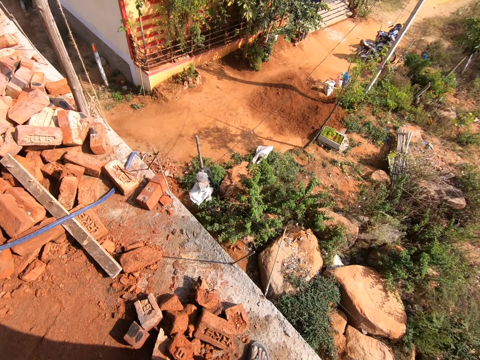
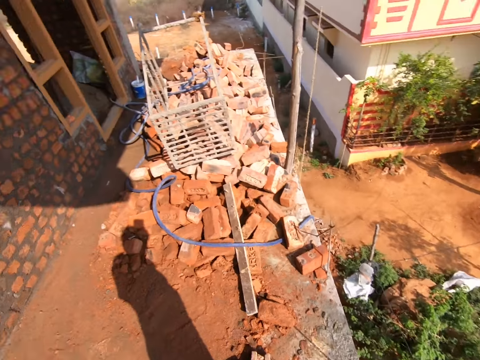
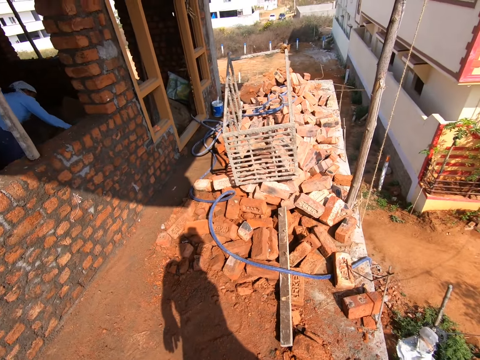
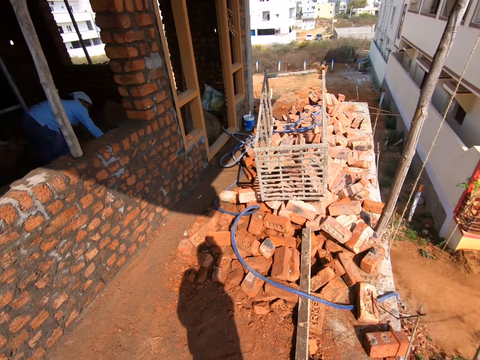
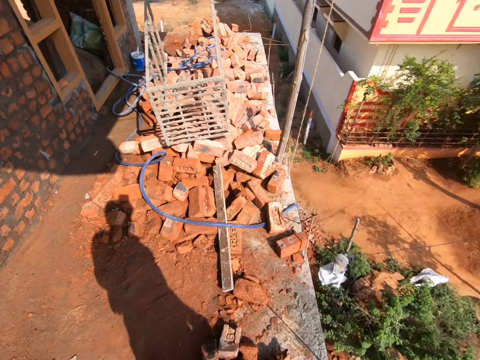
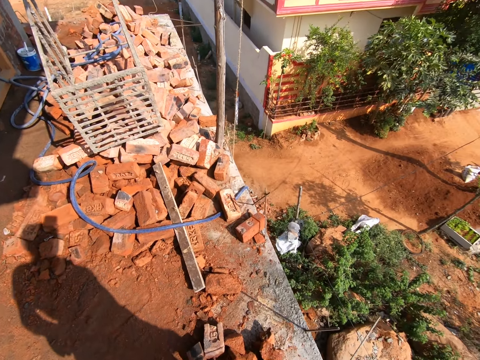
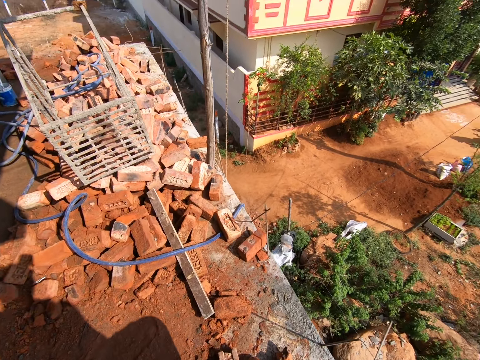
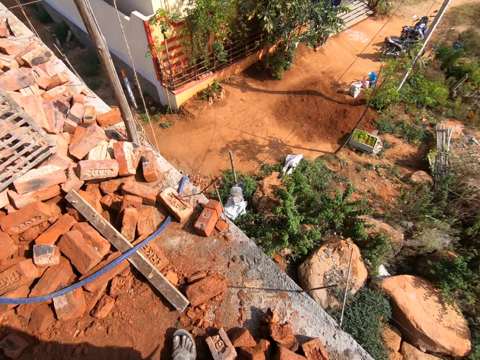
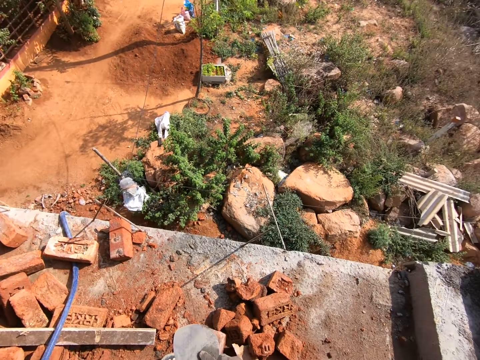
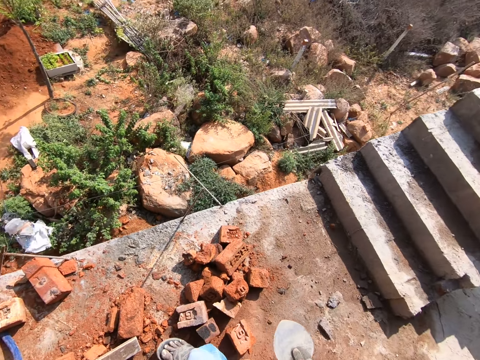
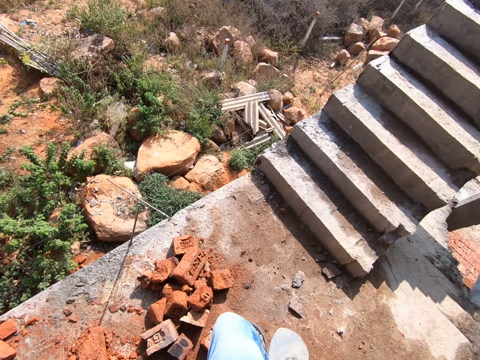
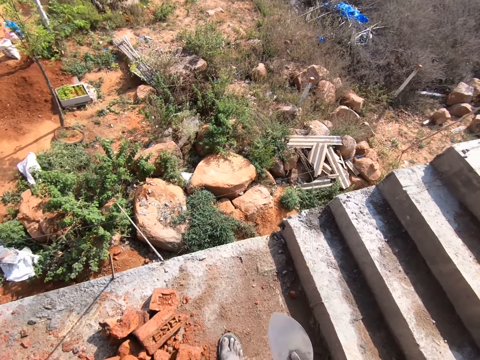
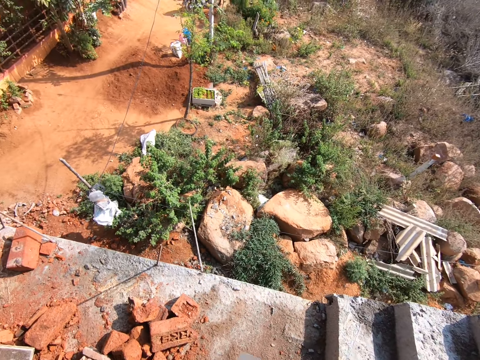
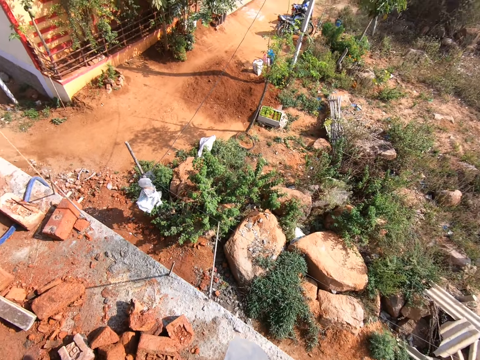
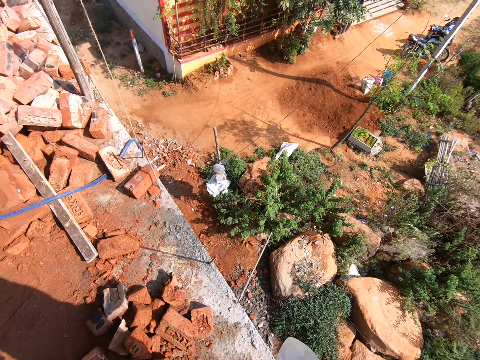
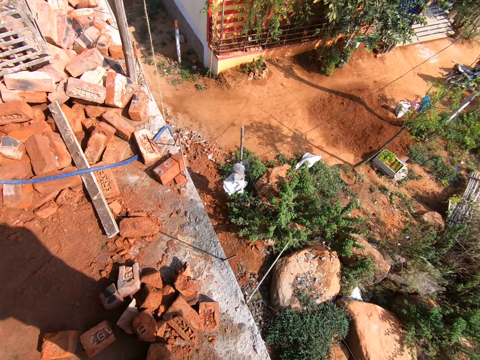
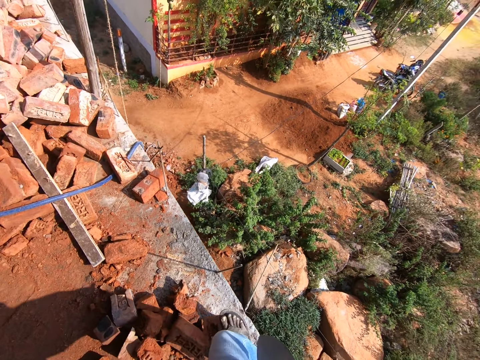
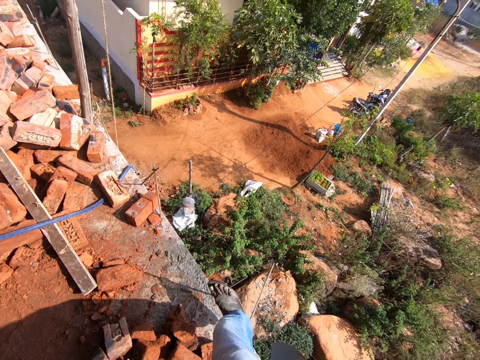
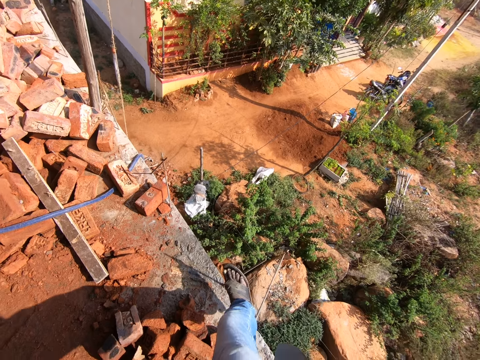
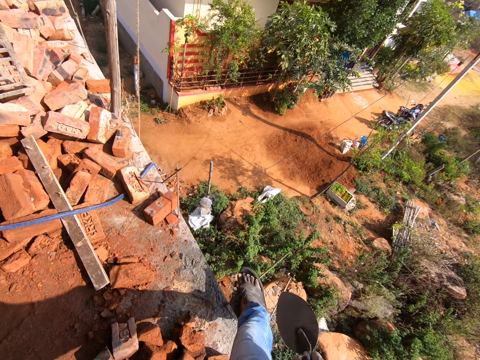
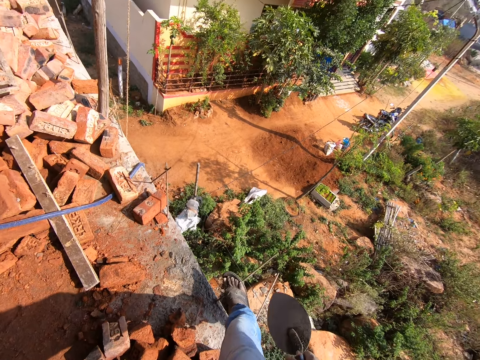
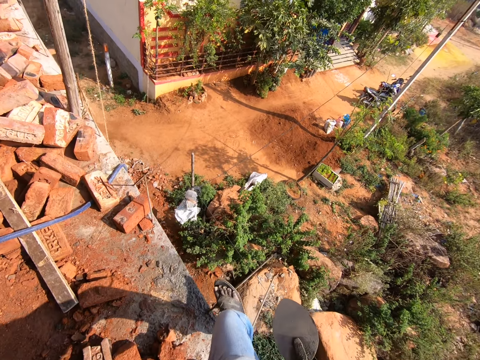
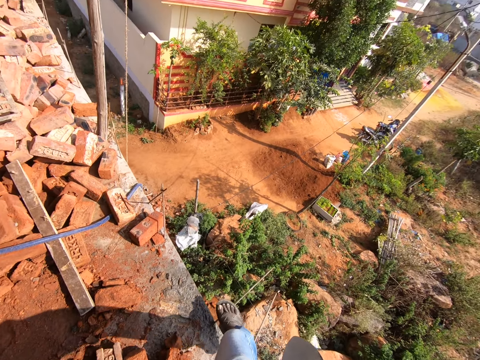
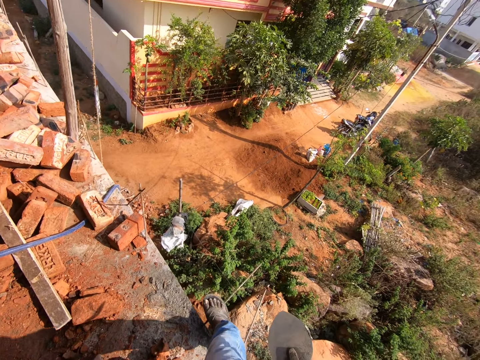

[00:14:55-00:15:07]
The camera wearer looks around. He turns around. He bends a metal rod with his leg.

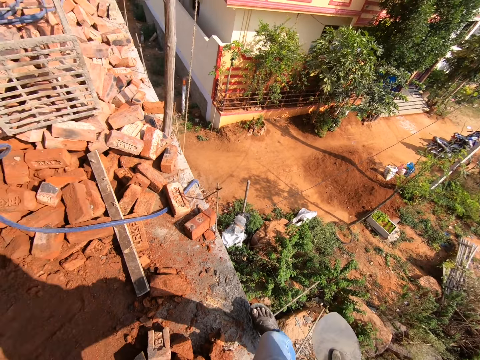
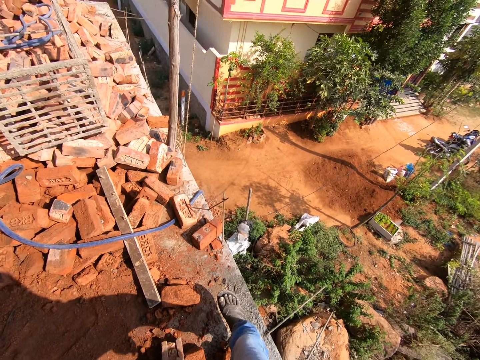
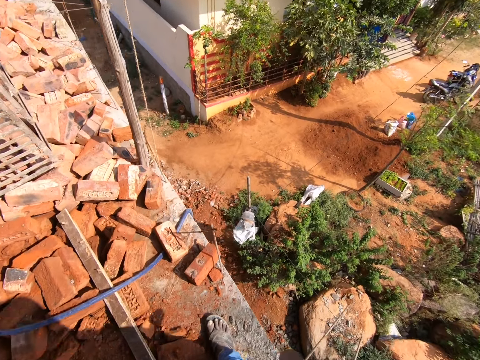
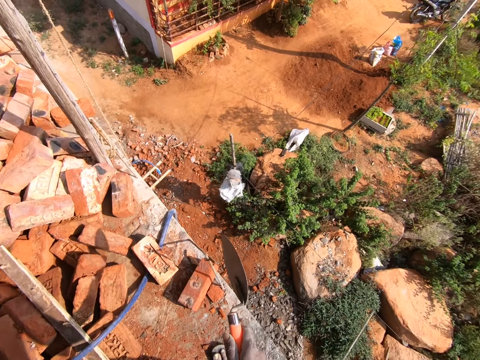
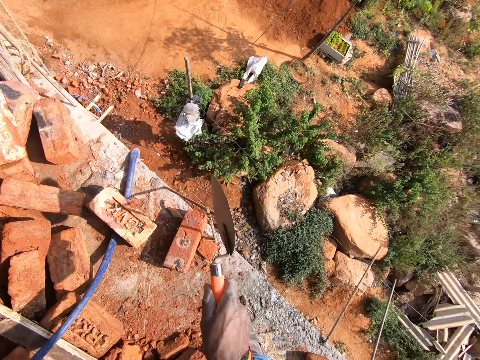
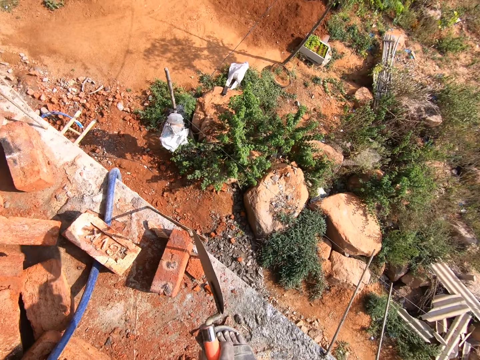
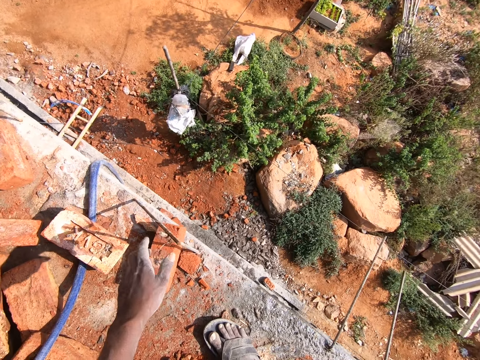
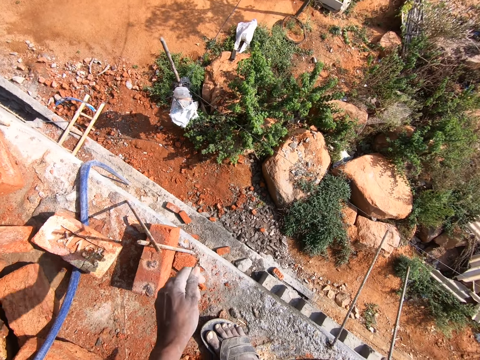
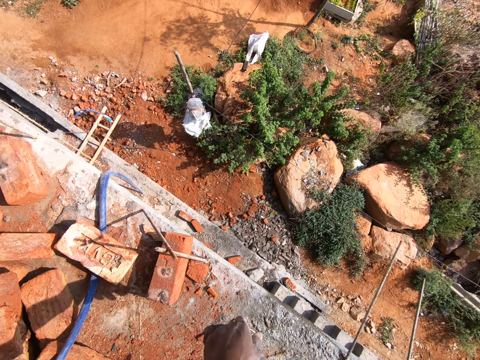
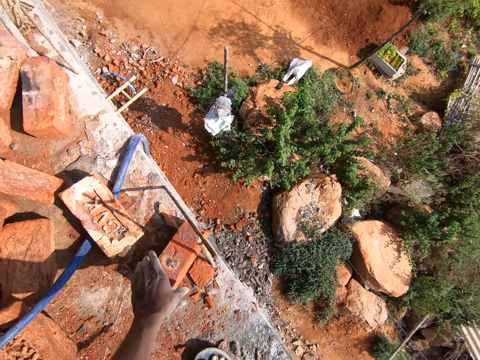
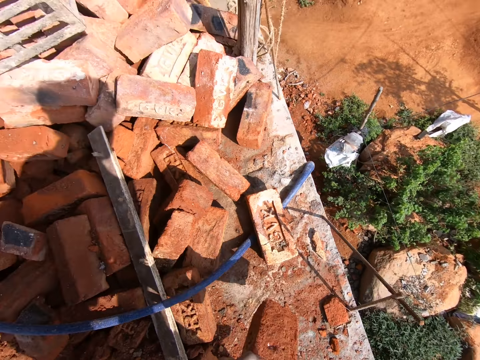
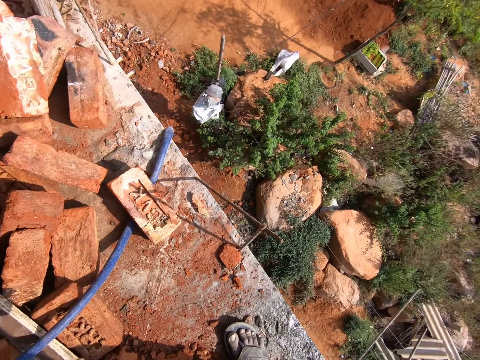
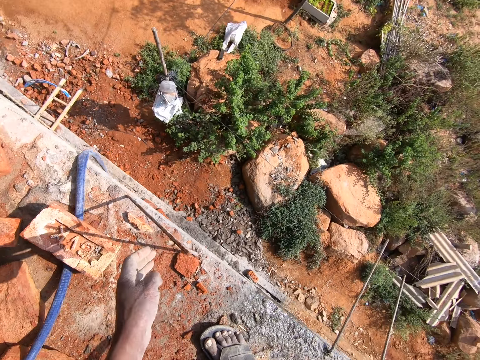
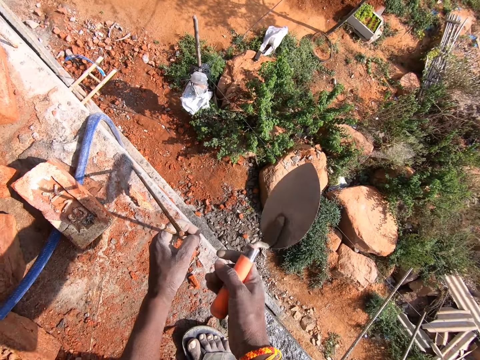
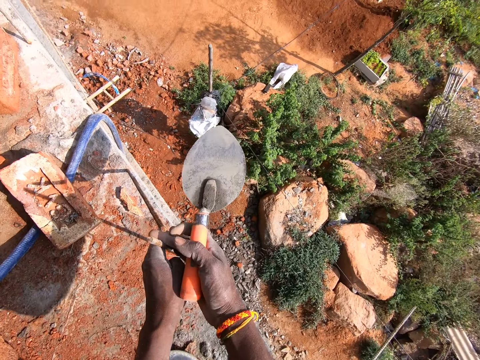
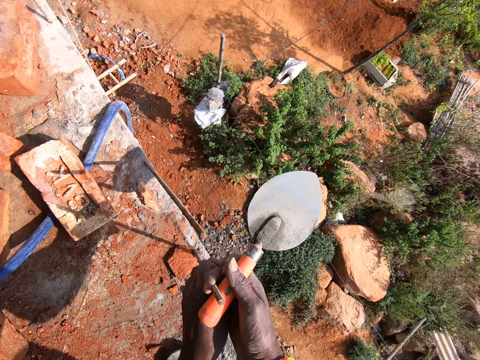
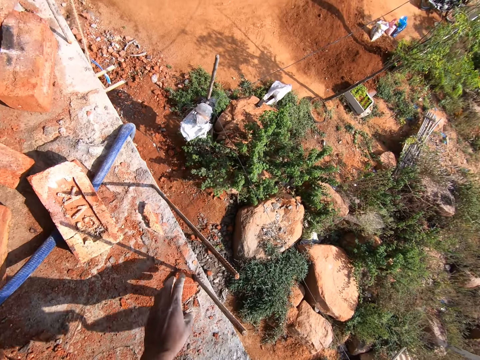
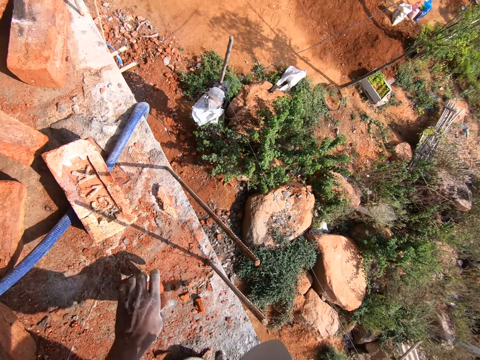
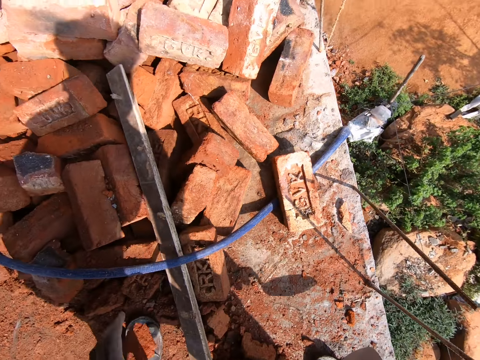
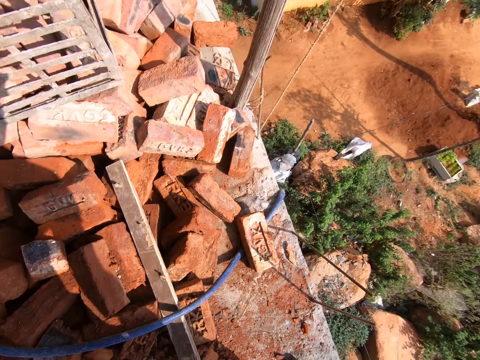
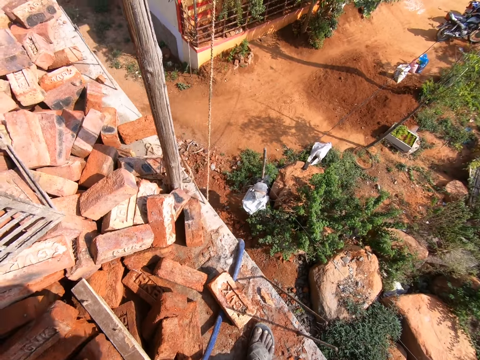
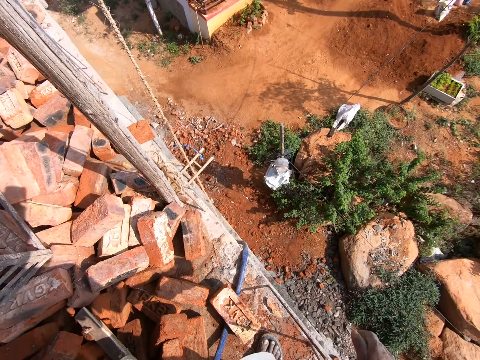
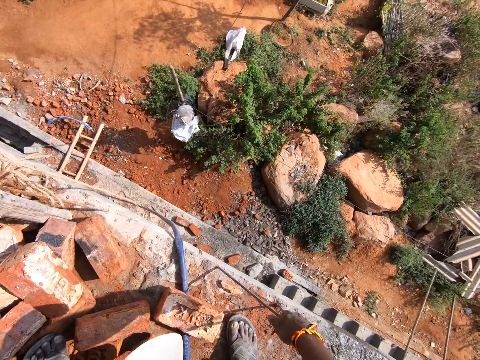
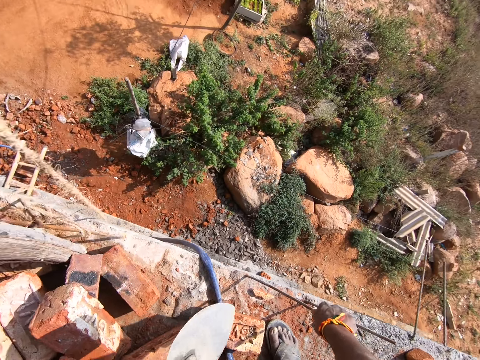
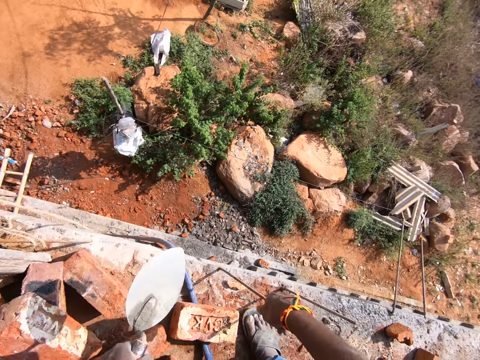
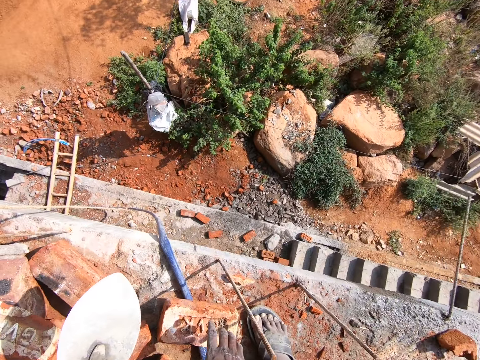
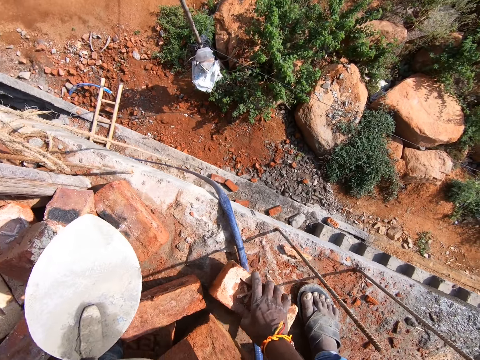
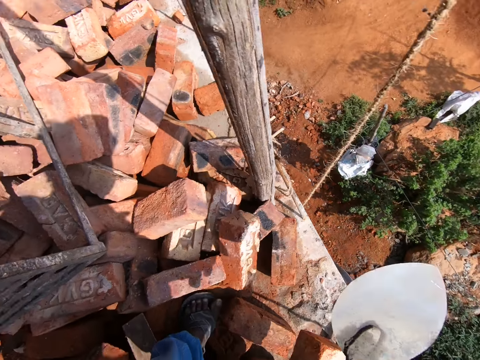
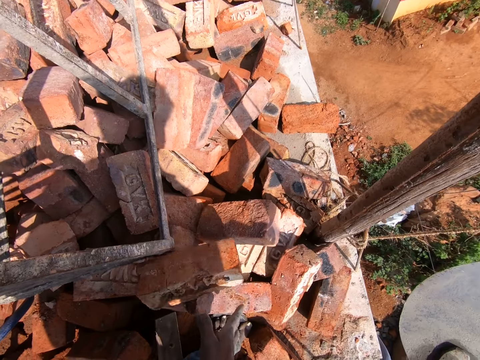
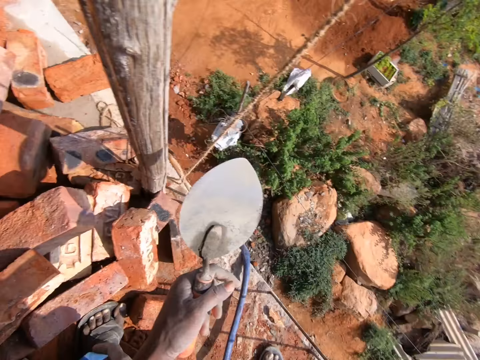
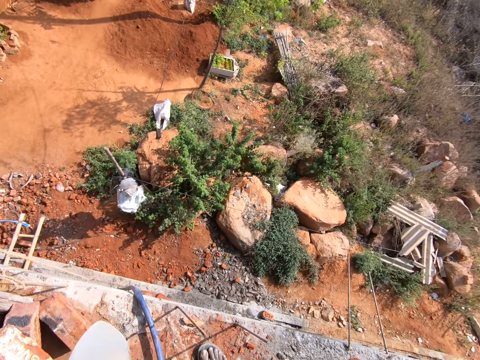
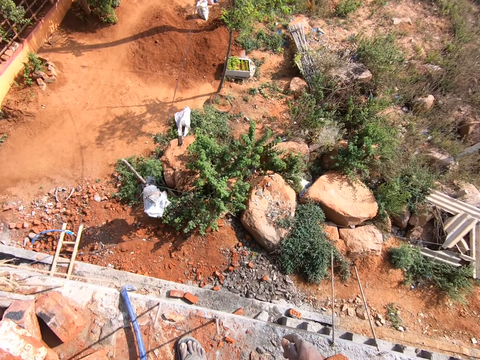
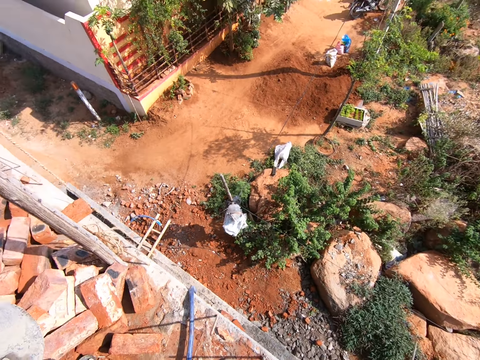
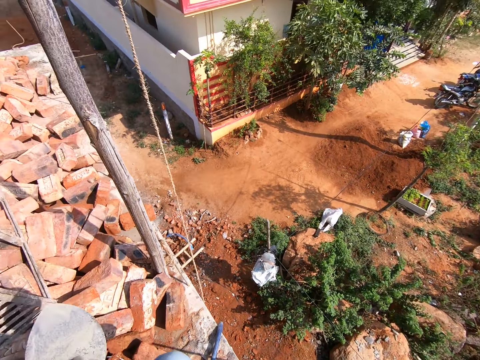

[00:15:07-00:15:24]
The camera wearer hits a metal rod with the brick trowel. He removes the binding wire from the metal rods. He picks up a brick. He touches the bricks. He throws the brick. He unbends a metal rod with his hand. He picks up a piece of brick and throws the piece of brick aside. He unbends a metal rod with his hand. He picks up a brick and puts the brick aside. He arranges the bricks.
